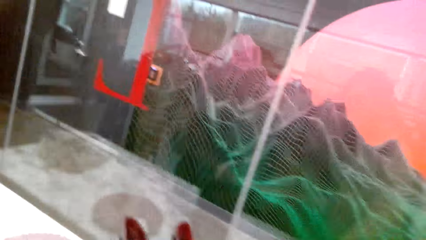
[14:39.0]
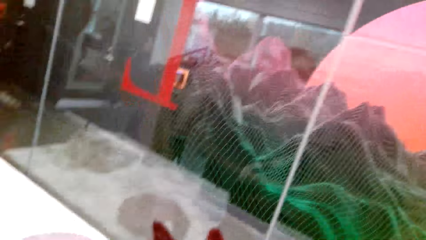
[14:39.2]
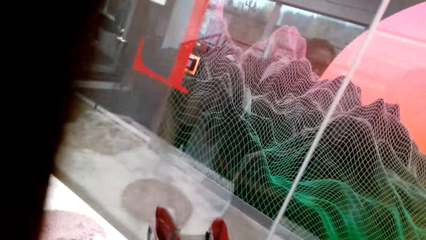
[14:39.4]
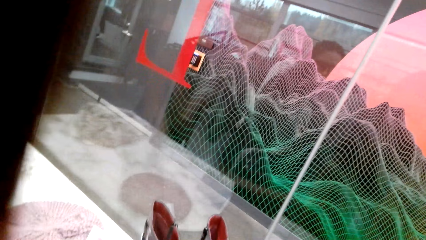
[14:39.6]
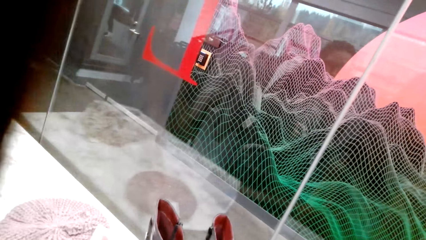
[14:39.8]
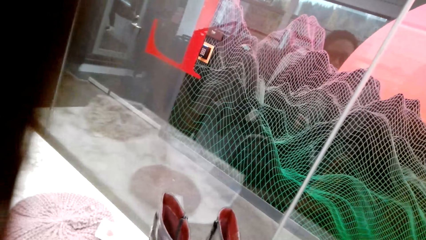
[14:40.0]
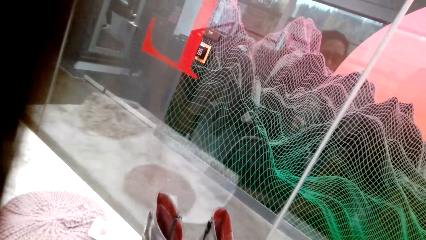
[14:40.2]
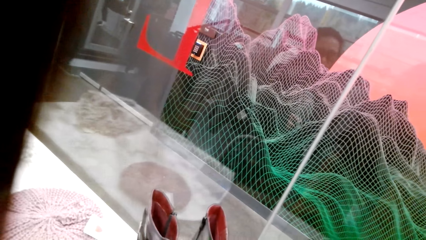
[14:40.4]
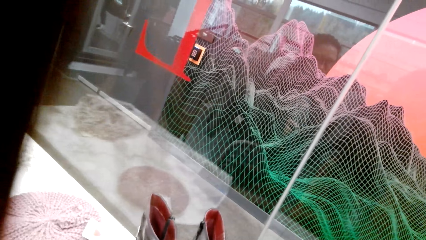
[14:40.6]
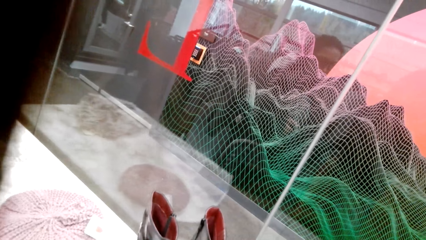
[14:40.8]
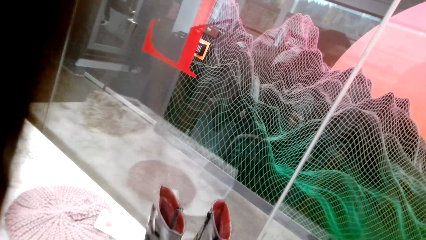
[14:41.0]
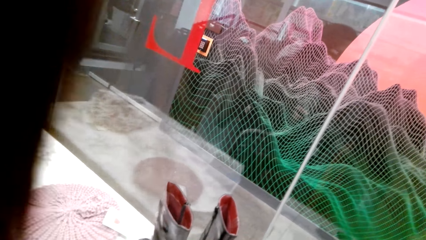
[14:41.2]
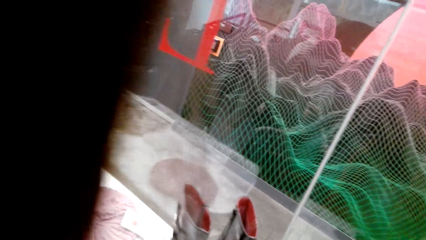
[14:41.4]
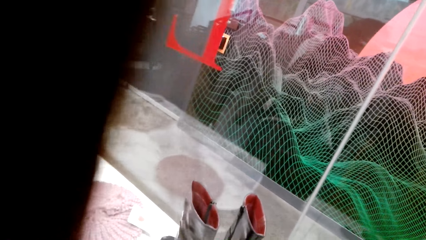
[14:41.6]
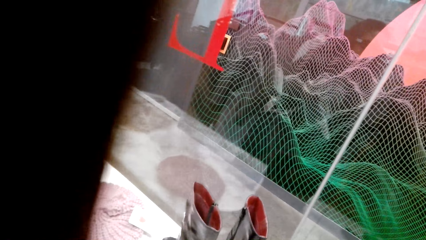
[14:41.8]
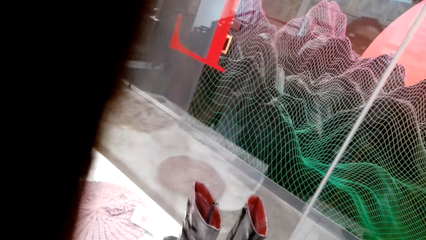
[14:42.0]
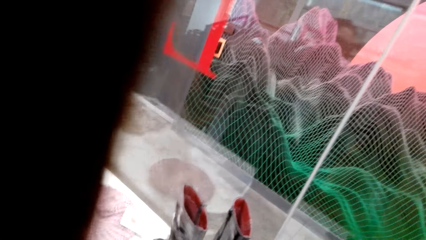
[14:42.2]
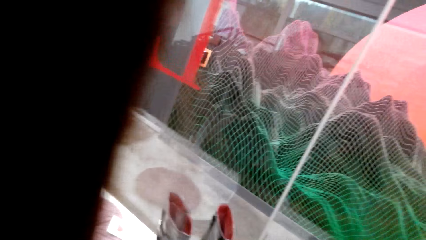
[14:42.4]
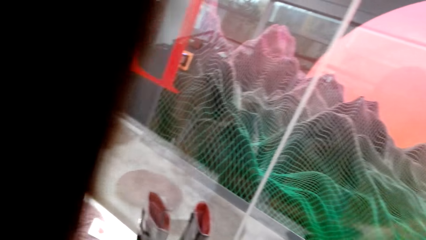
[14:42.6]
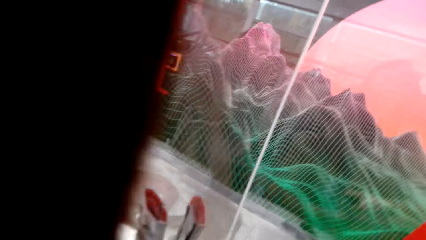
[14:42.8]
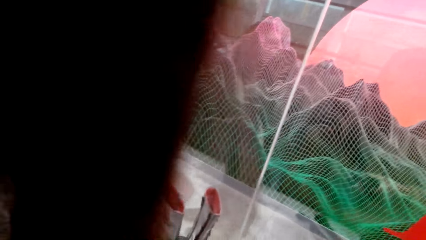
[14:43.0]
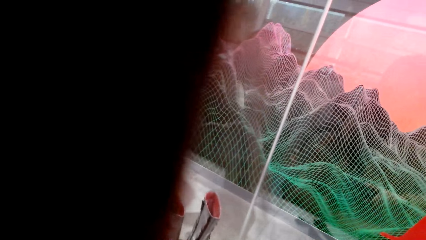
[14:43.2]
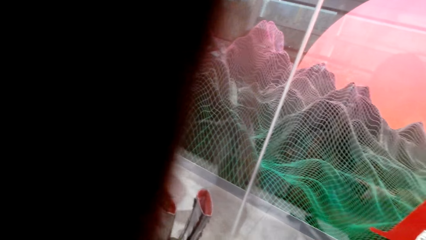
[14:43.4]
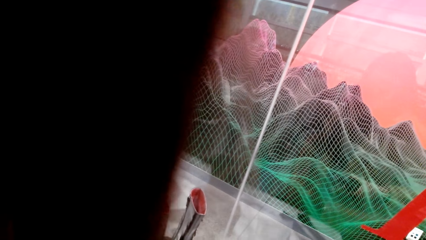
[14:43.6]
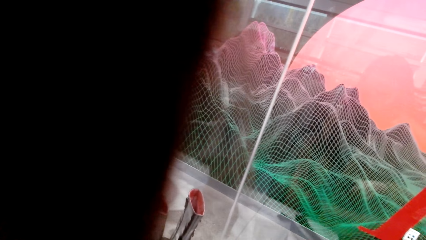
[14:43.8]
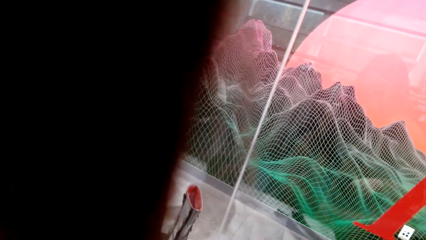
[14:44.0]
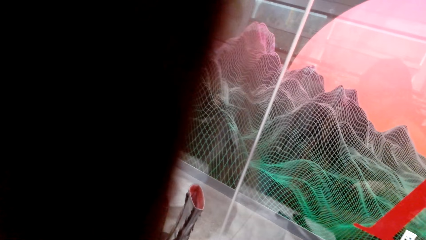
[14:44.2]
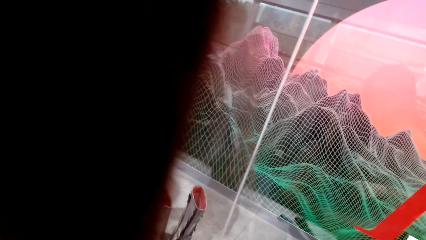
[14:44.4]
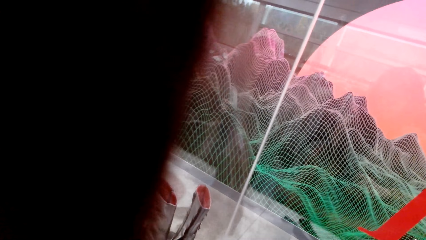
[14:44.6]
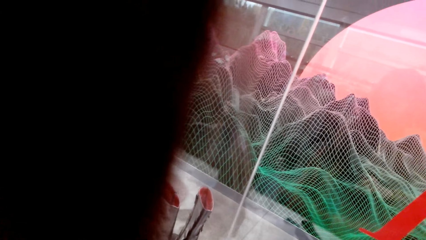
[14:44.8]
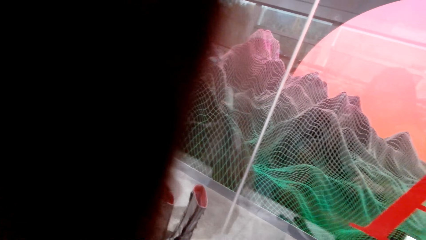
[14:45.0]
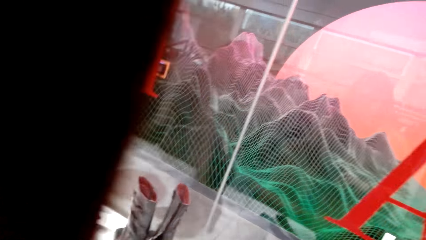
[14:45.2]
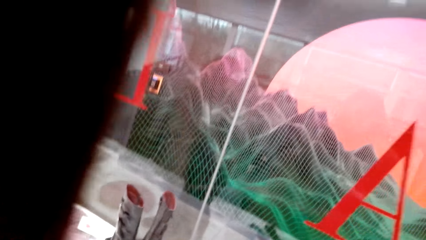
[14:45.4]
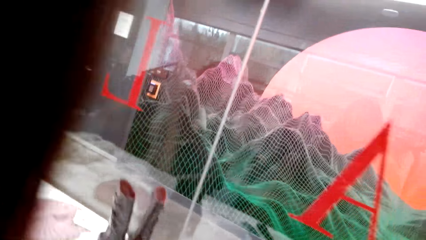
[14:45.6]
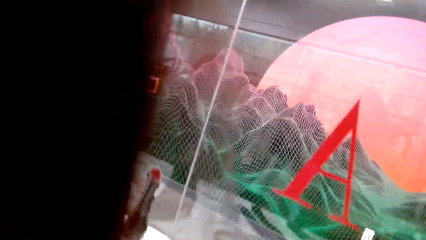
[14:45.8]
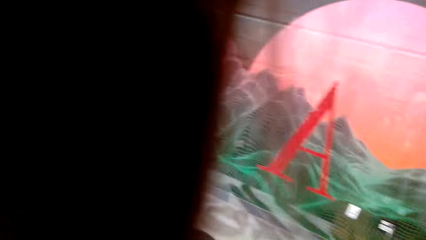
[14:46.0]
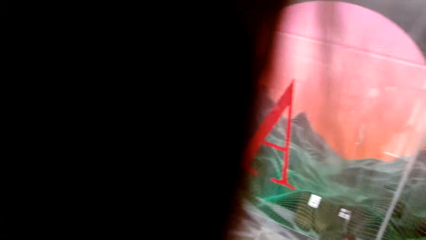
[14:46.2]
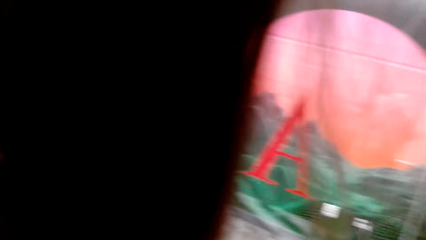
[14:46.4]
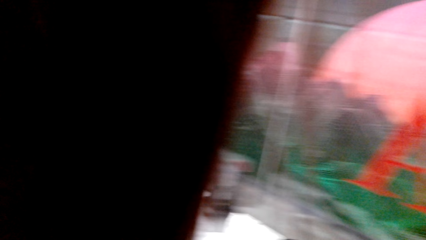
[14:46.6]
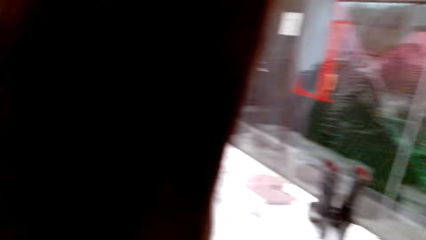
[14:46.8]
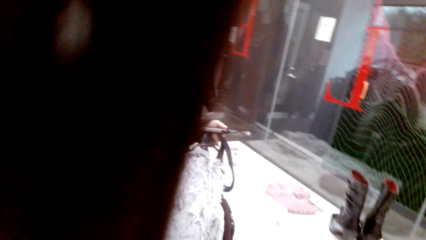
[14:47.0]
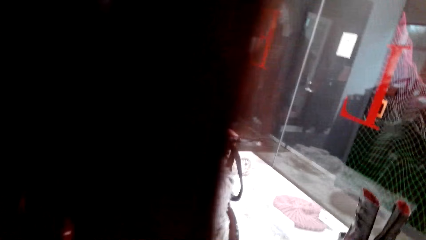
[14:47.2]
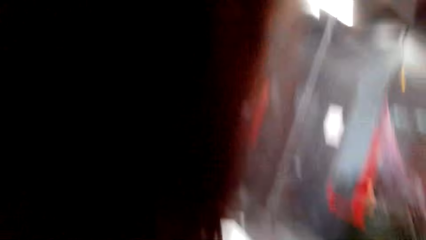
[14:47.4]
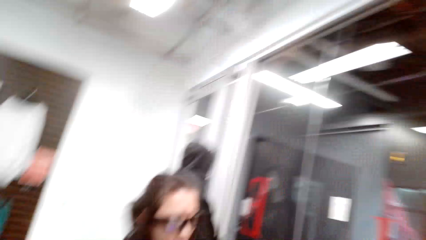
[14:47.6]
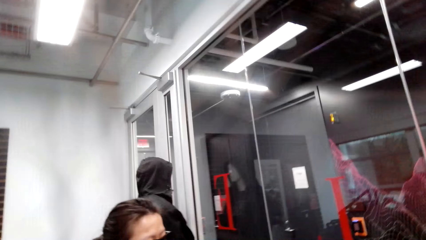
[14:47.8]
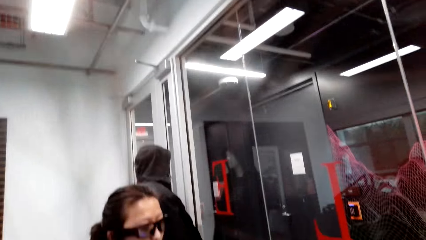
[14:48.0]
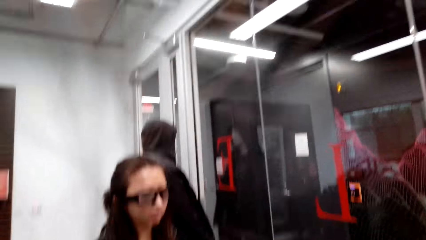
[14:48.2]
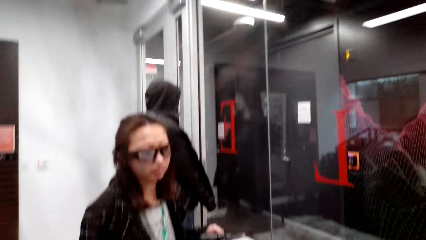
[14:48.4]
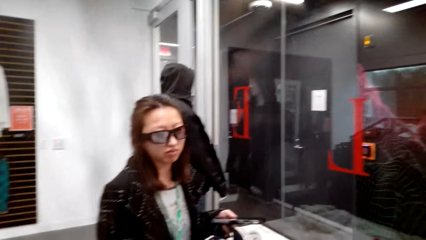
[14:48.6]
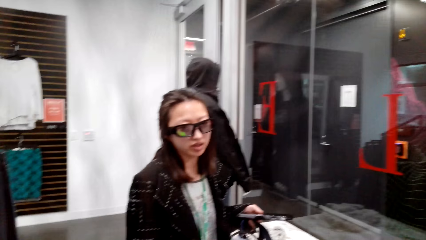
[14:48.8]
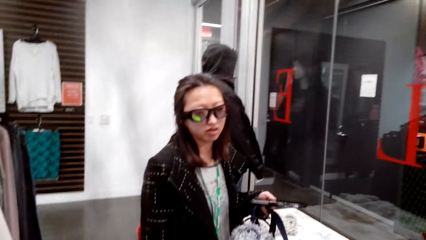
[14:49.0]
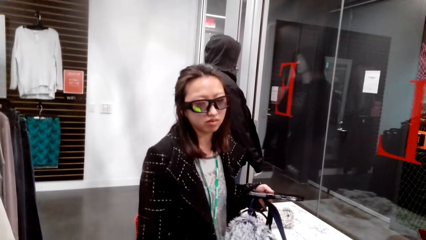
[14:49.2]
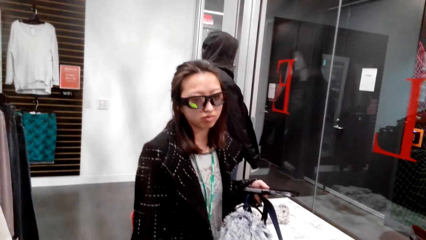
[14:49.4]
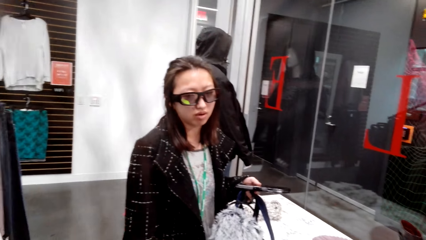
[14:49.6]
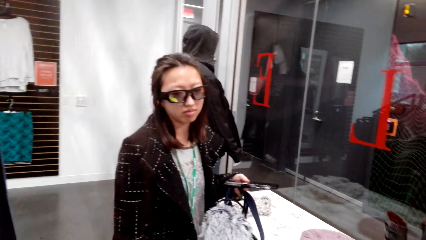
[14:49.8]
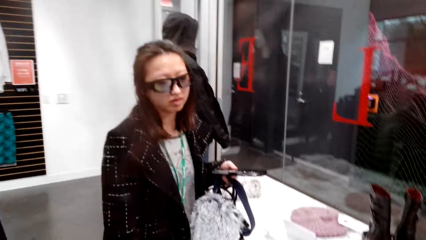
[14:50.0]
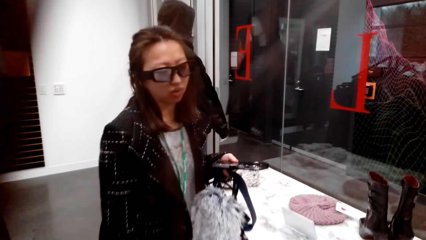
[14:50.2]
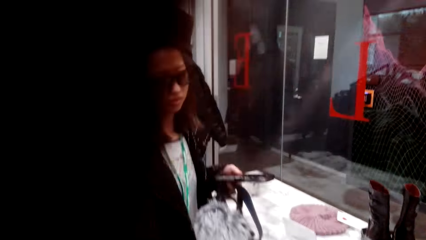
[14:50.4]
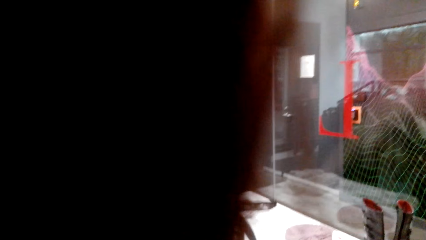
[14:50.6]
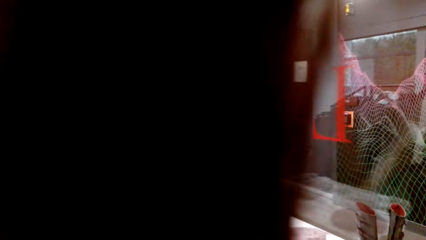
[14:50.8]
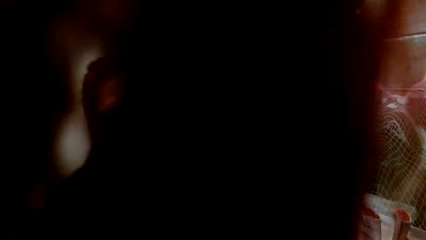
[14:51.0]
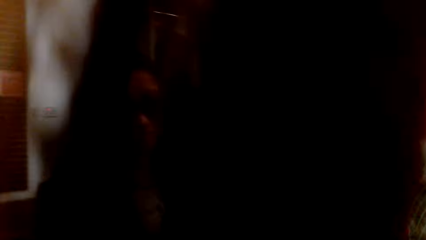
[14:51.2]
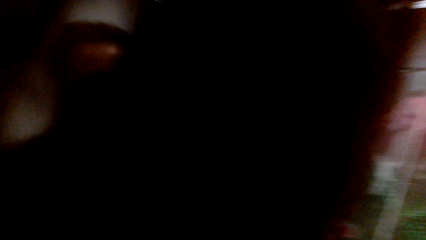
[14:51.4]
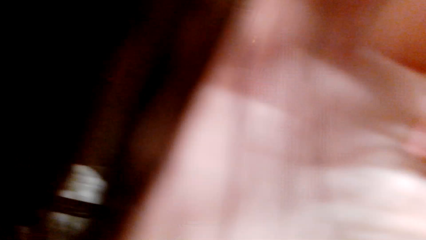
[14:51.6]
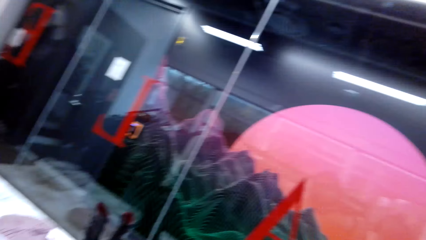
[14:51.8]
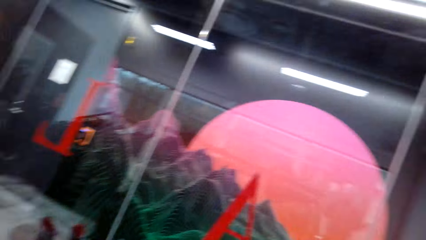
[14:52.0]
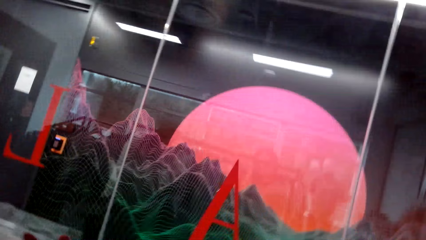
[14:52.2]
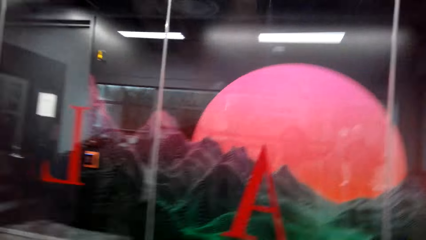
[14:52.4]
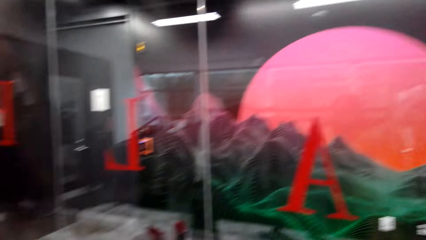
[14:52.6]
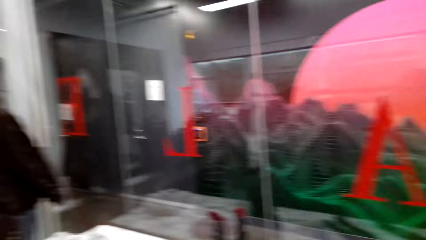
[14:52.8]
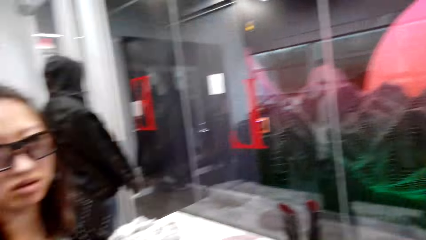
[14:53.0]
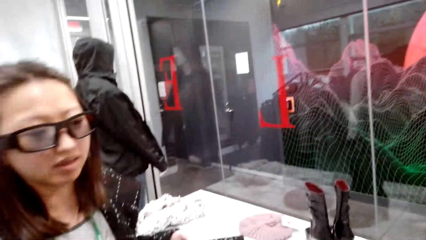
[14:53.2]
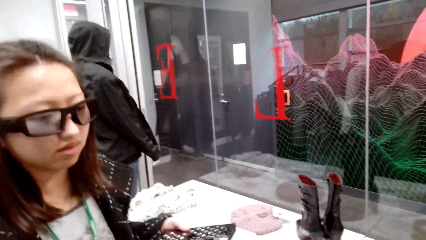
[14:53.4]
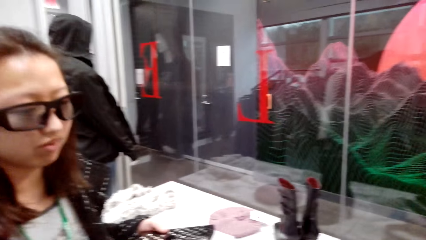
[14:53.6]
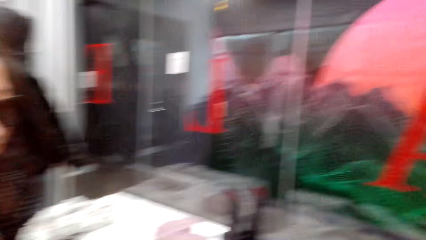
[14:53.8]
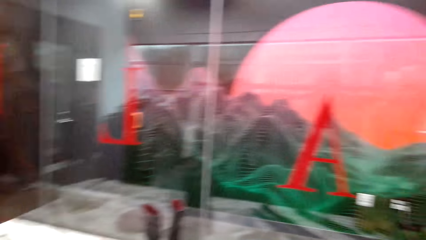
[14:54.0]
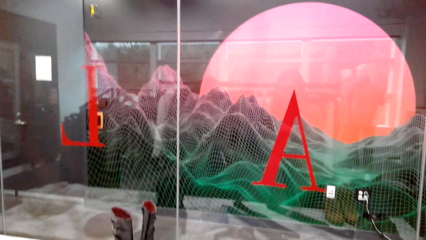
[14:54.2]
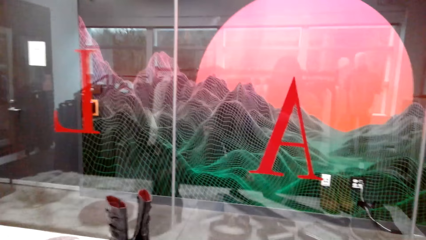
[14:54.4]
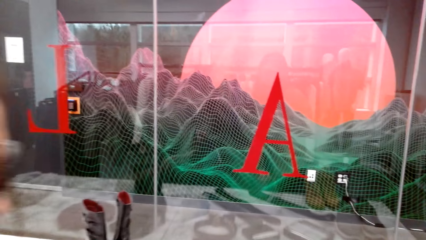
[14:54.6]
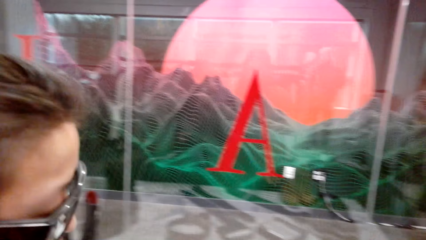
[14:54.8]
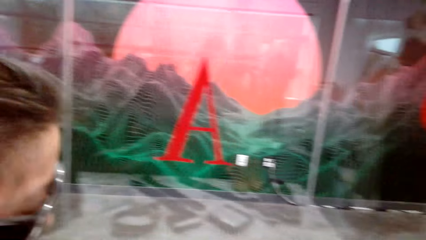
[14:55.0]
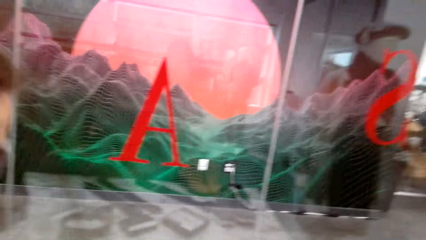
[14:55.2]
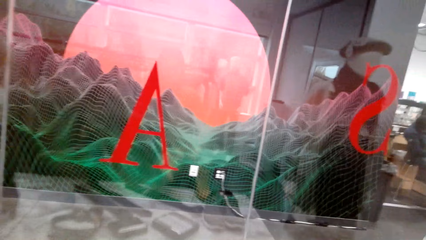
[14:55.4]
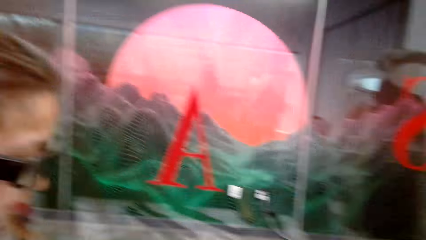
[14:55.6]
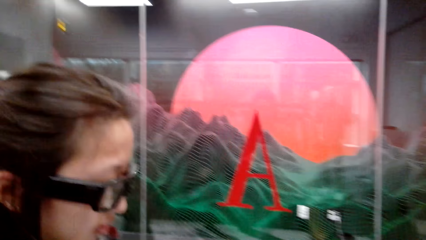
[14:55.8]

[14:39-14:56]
The camera wearer talks to a man. The man talks to the camera wearer.
